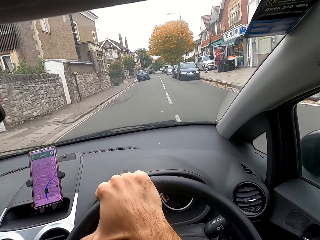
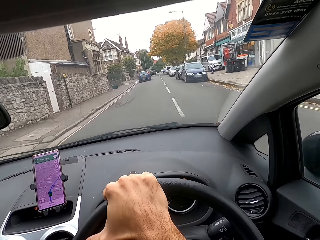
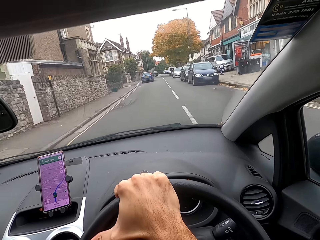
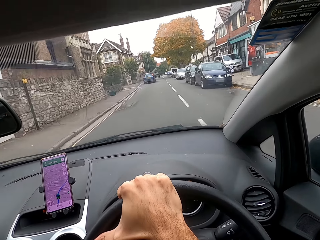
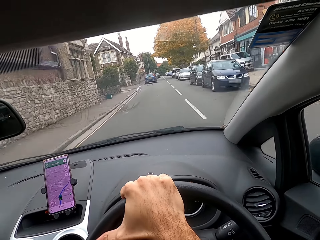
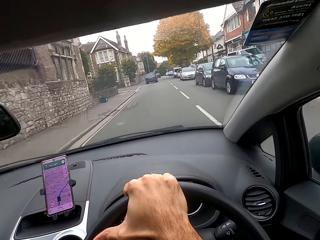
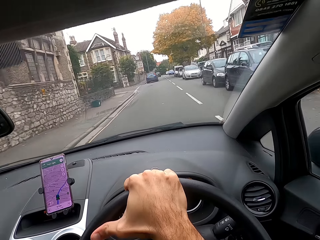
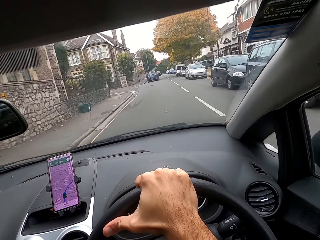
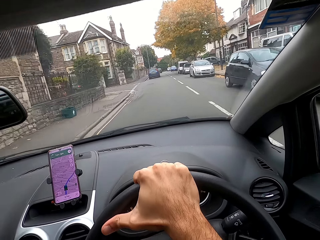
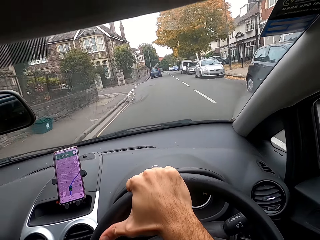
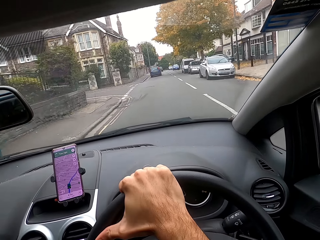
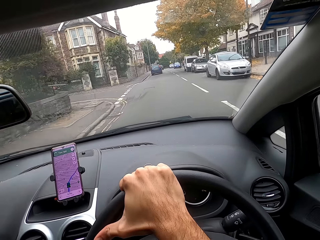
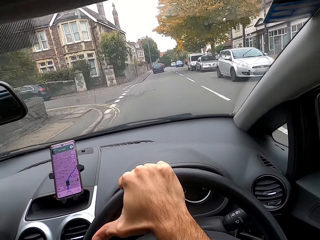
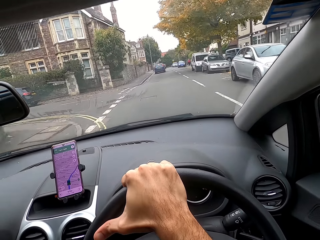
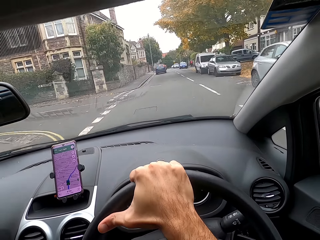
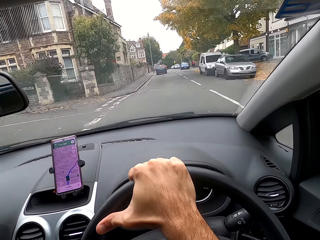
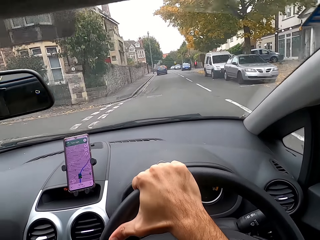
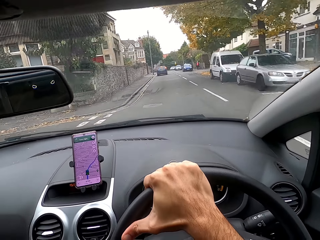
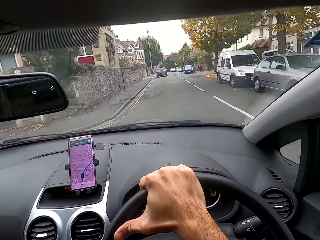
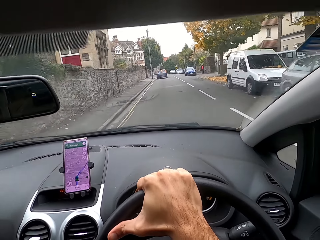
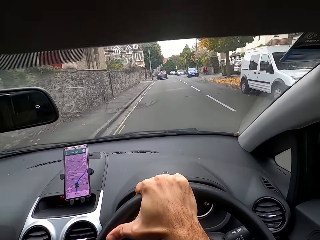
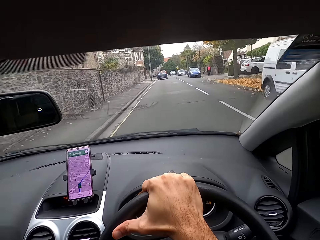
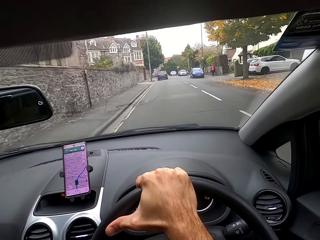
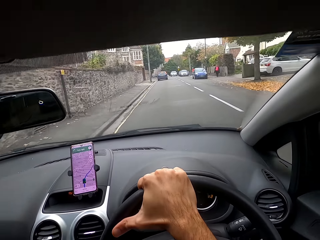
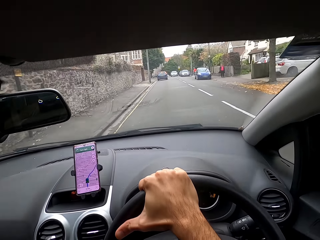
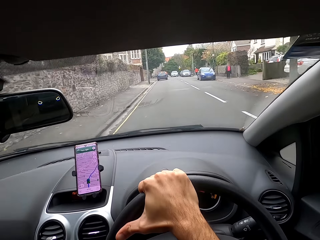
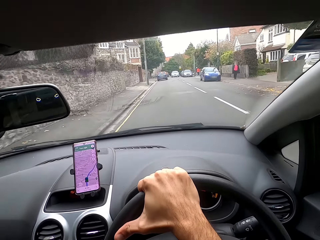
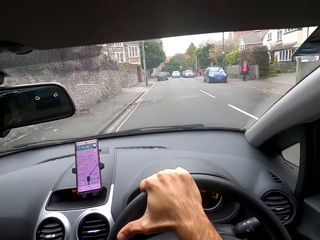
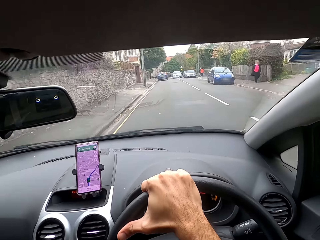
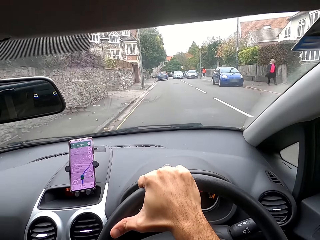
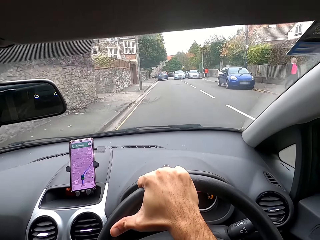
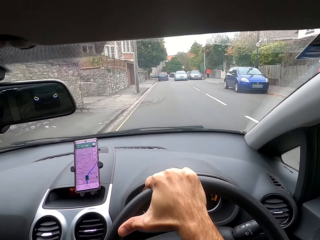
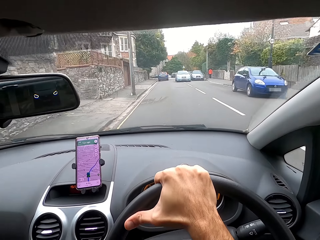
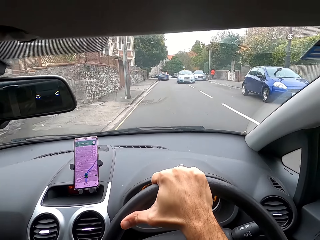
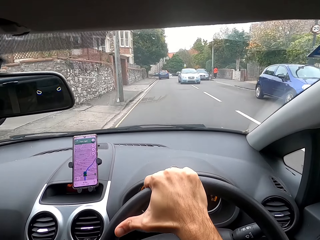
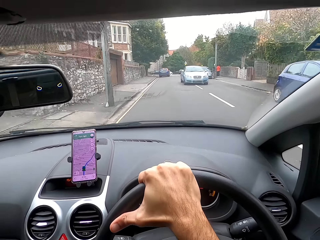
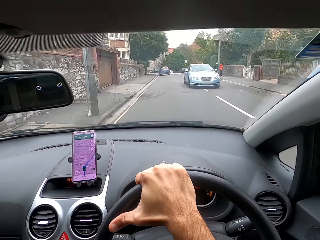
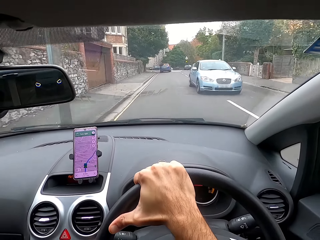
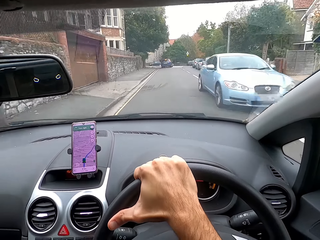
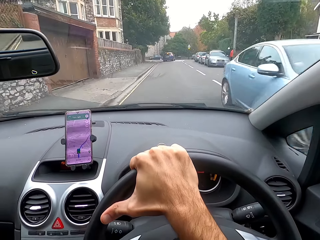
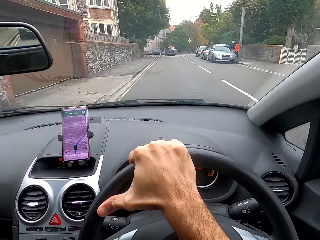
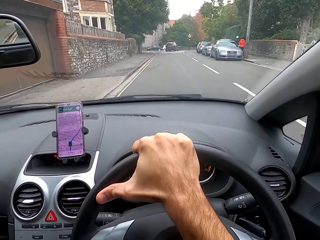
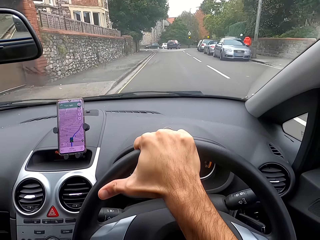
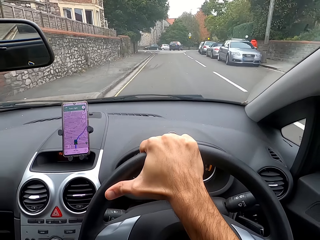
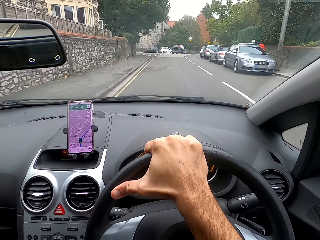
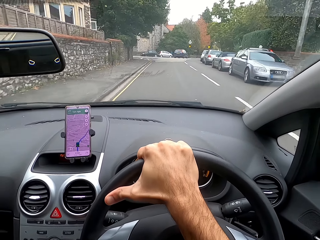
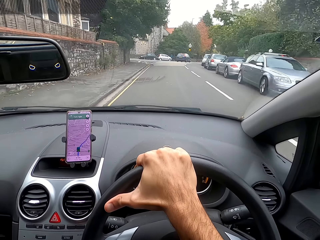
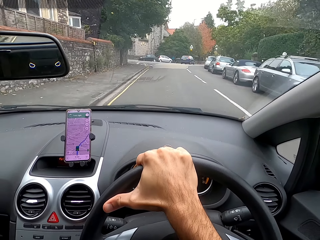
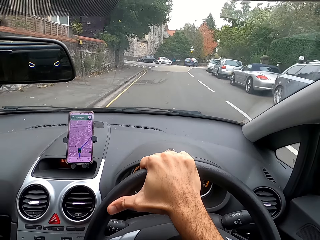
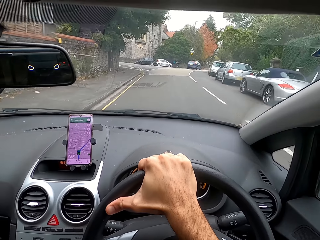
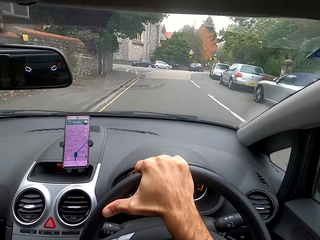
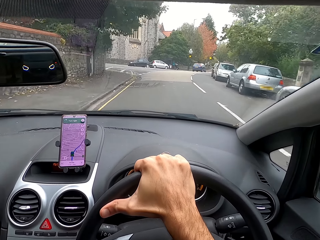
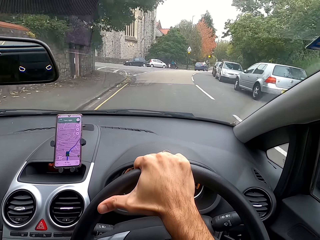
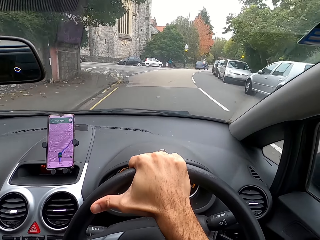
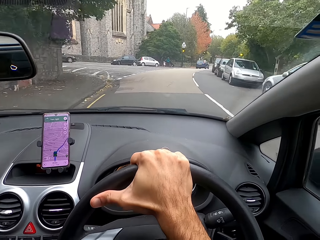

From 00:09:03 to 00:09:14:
The camera wearer moves the steering wheel with his right hand. He moves it again.

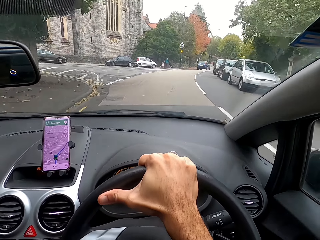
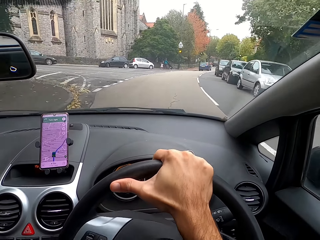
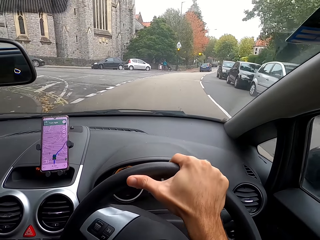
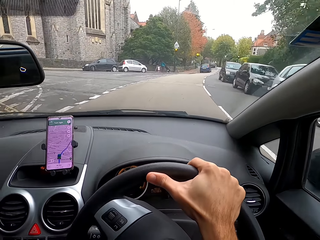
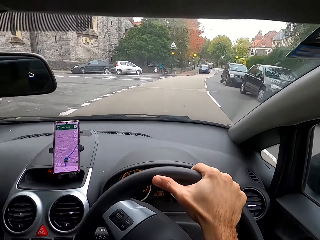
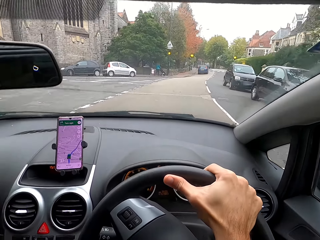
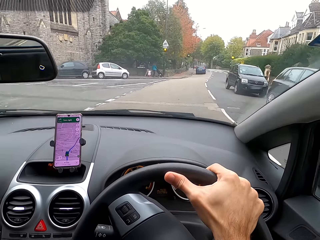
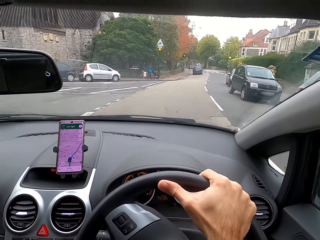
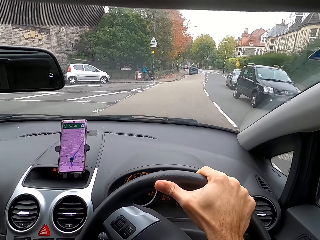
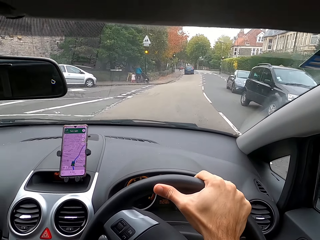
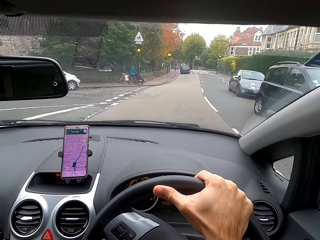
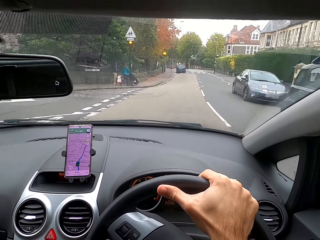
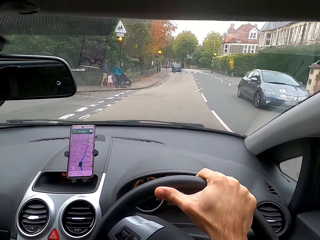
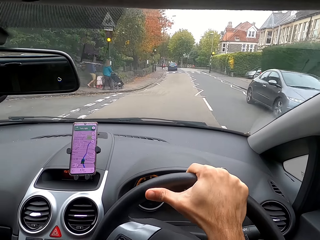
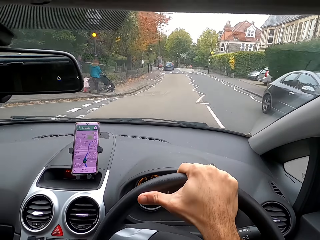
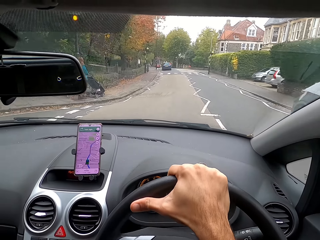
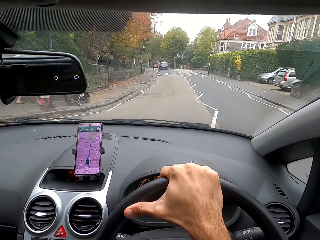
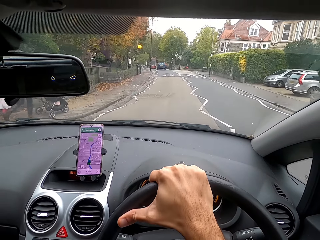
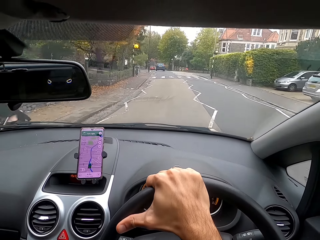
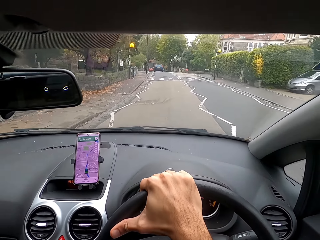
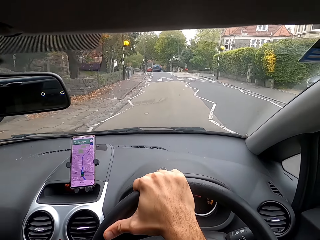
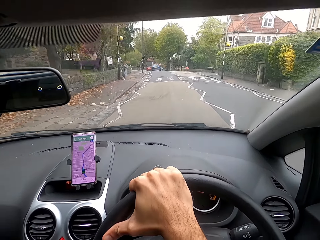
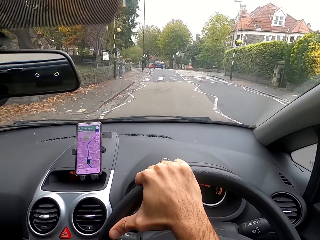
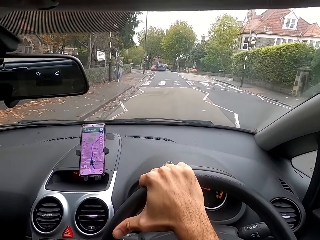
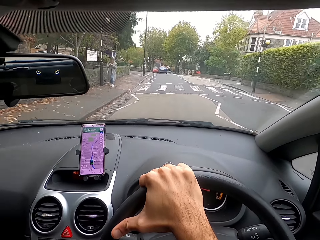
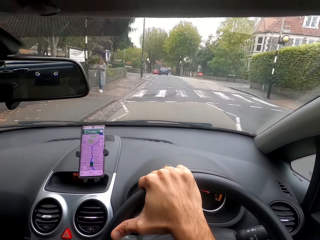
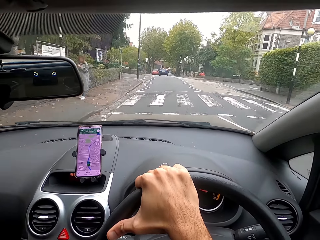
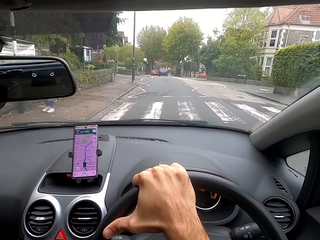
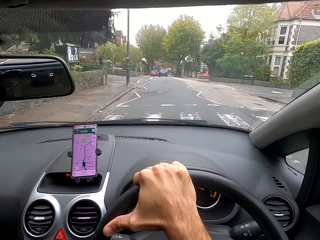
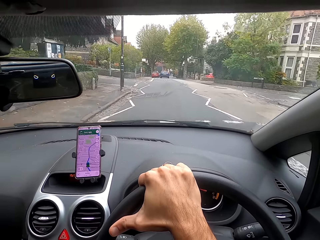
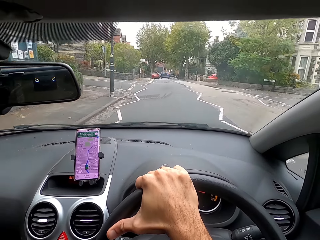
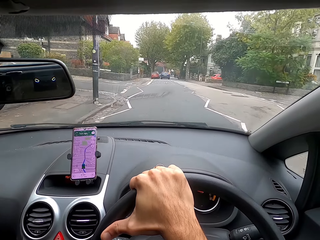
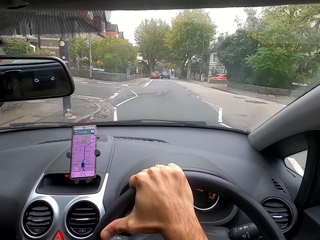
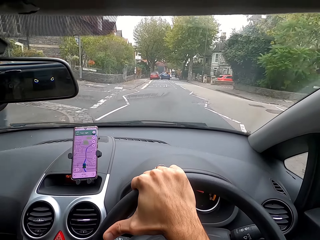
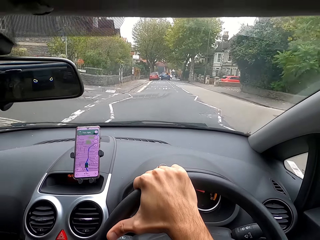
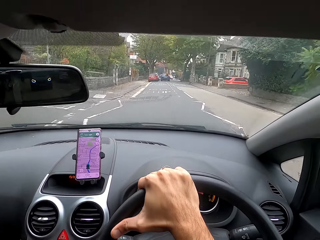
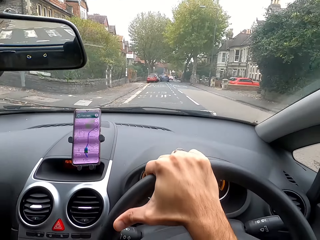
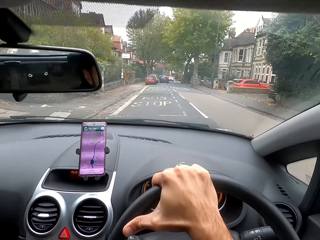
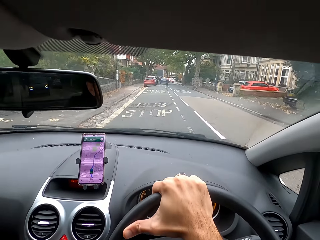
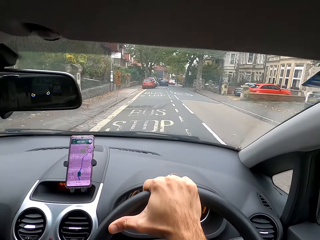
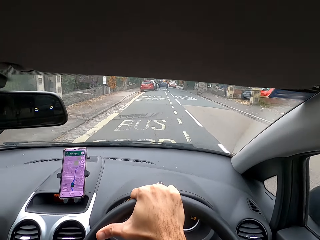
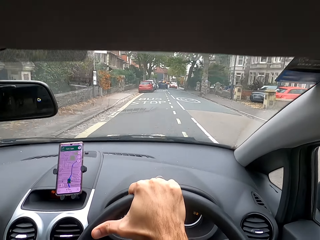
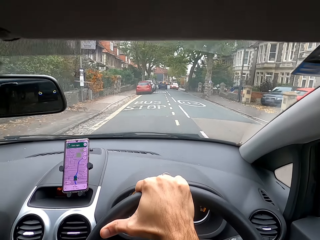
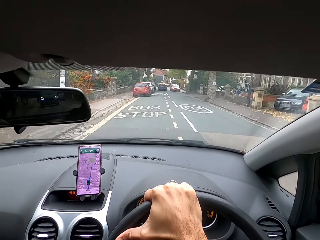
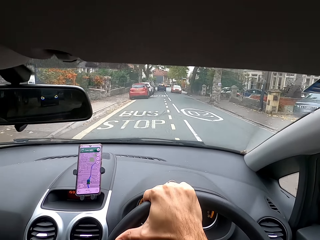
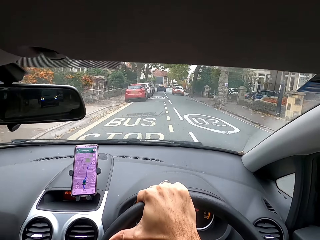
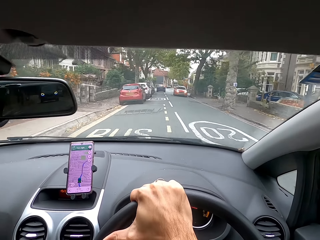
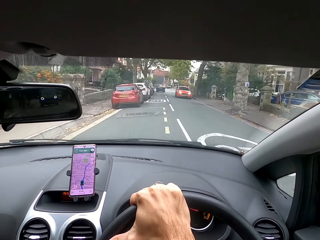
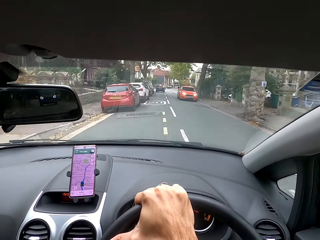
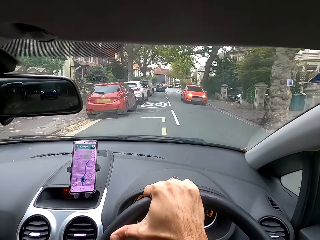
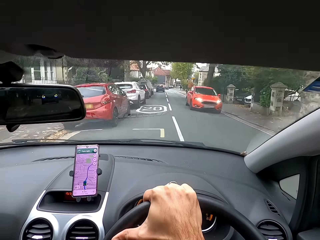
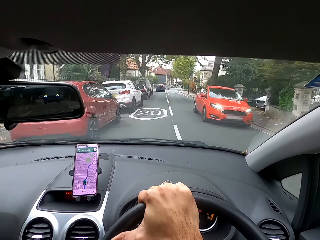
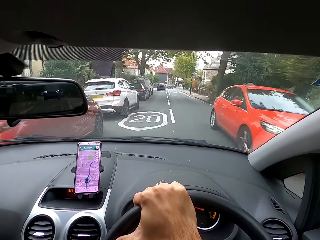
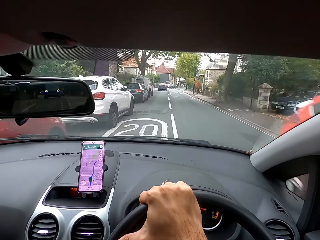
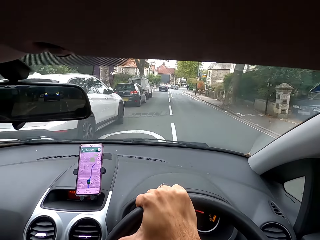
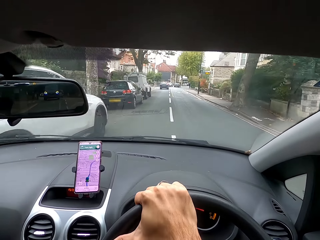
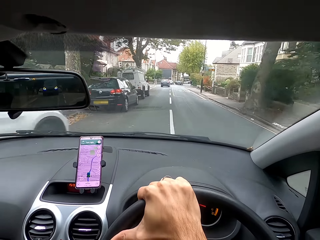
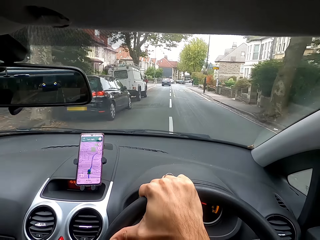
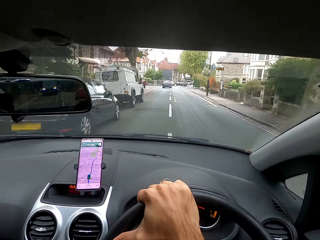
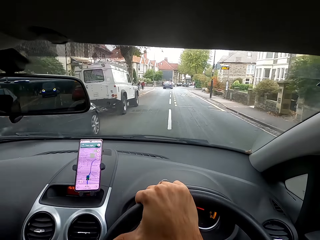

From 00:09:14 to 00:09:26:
The camera wearer drives a car around the street. He moves the steering wheel with his right hand.
